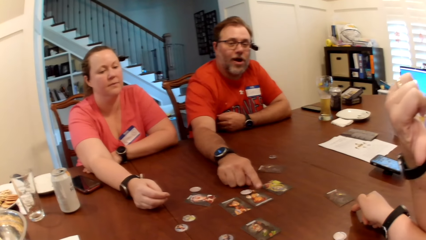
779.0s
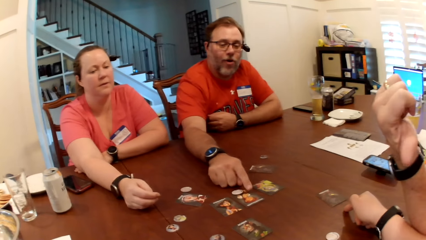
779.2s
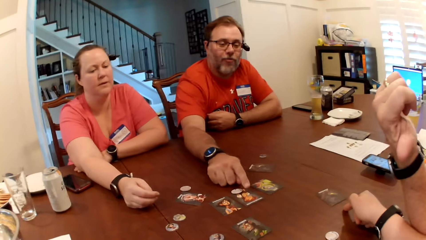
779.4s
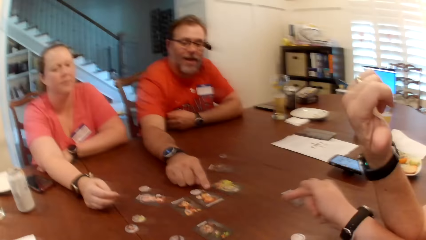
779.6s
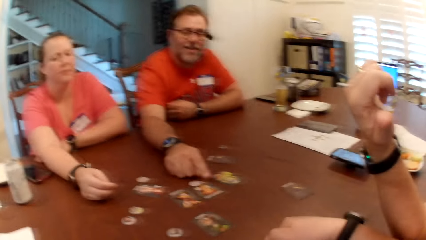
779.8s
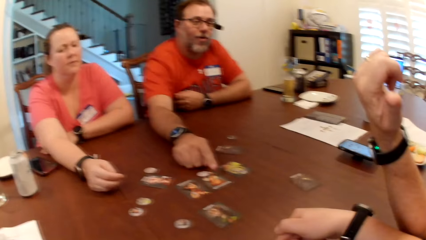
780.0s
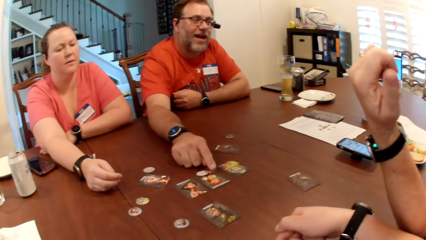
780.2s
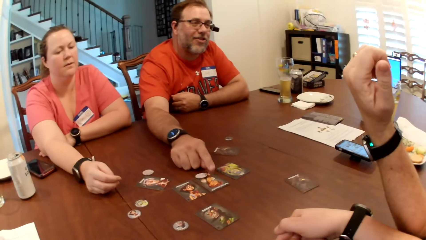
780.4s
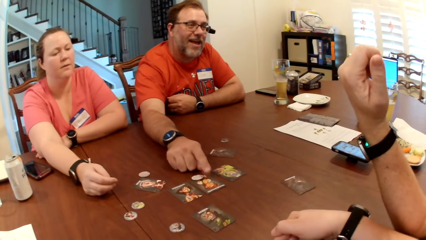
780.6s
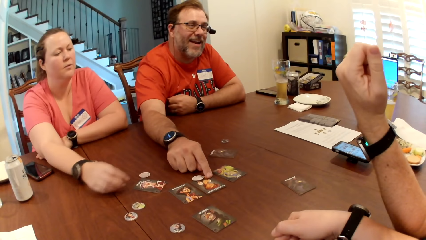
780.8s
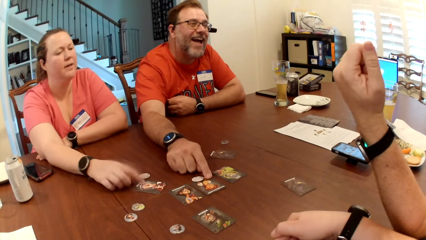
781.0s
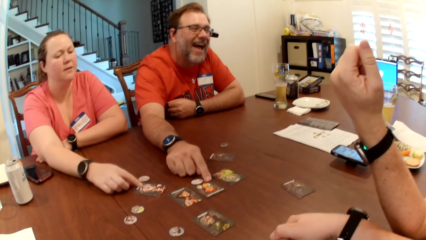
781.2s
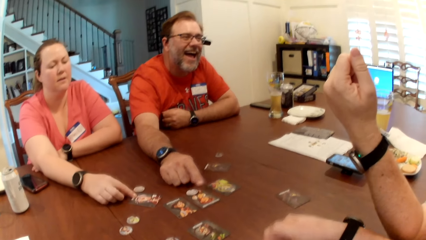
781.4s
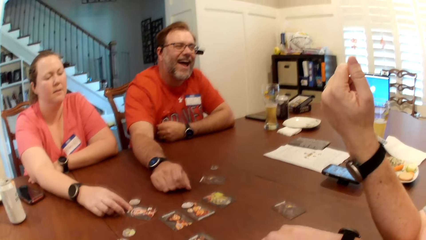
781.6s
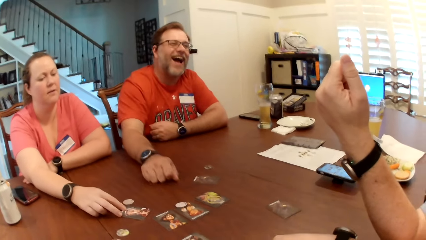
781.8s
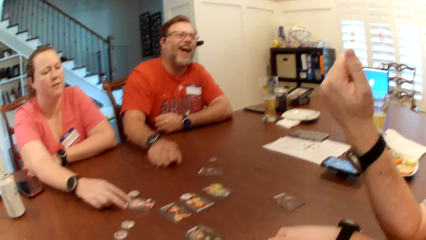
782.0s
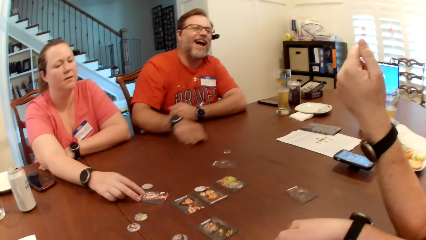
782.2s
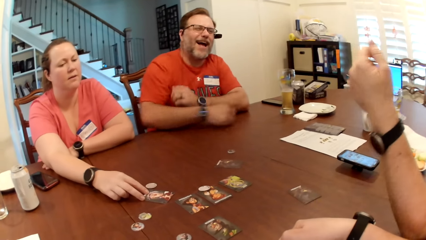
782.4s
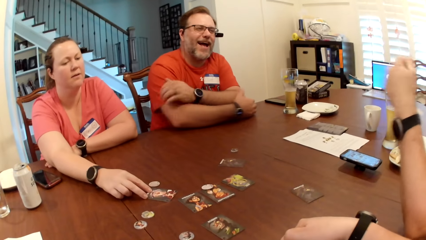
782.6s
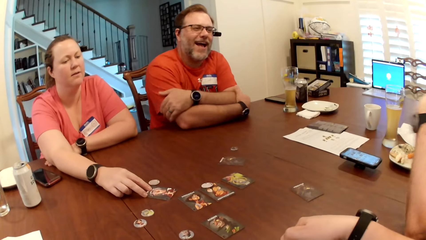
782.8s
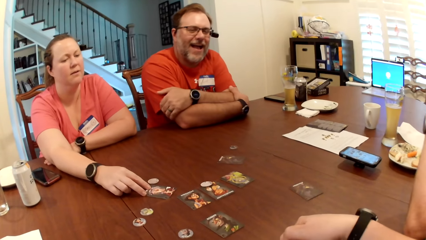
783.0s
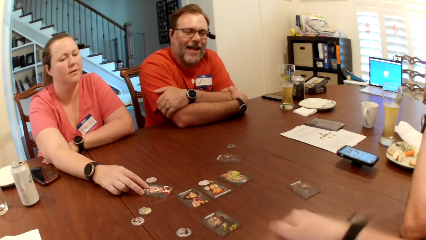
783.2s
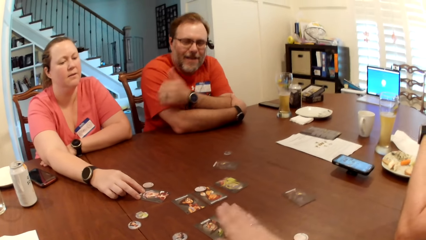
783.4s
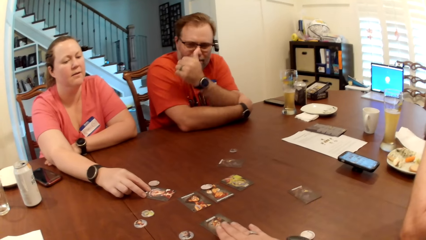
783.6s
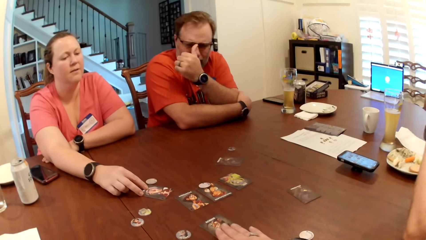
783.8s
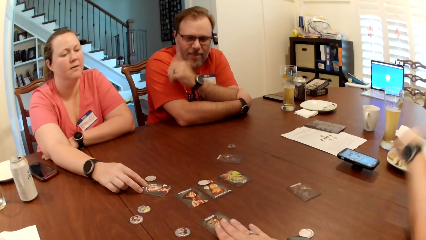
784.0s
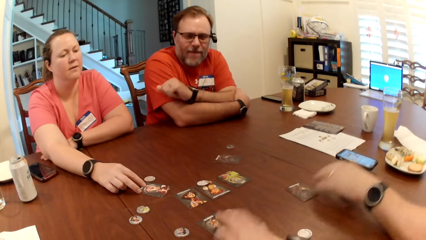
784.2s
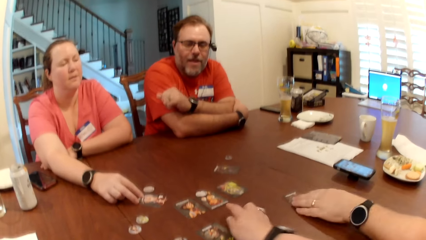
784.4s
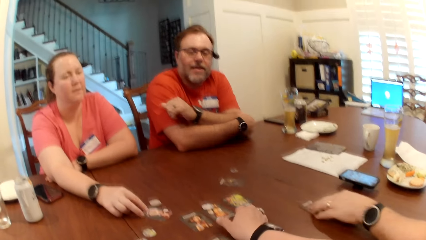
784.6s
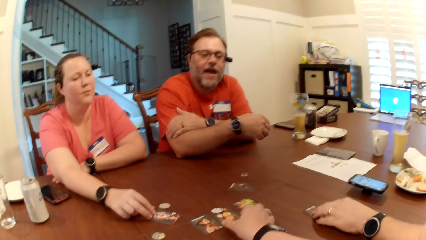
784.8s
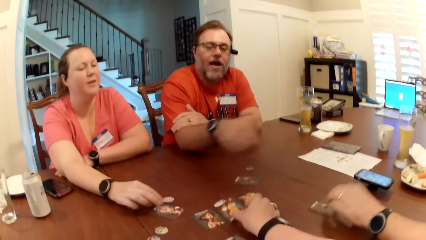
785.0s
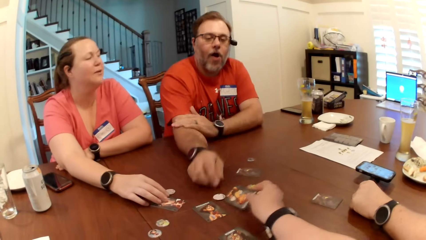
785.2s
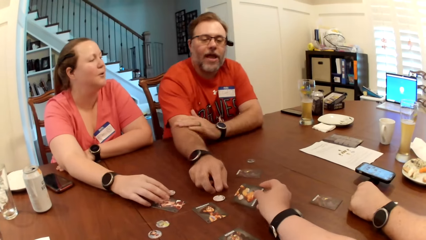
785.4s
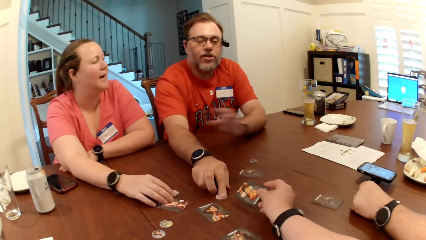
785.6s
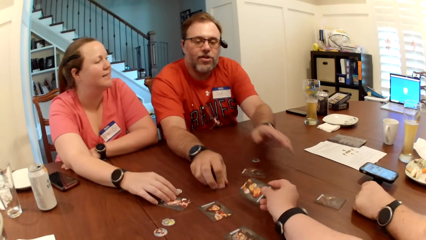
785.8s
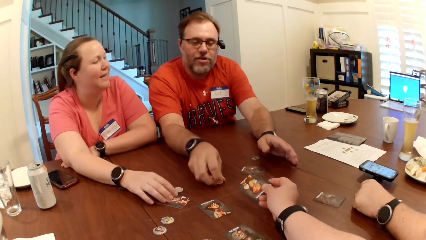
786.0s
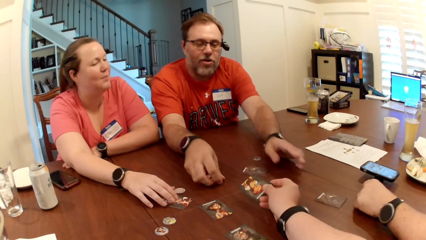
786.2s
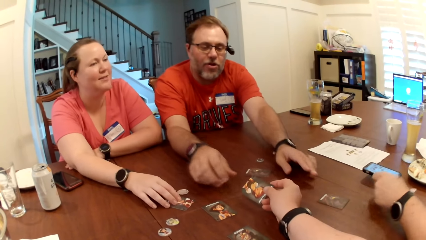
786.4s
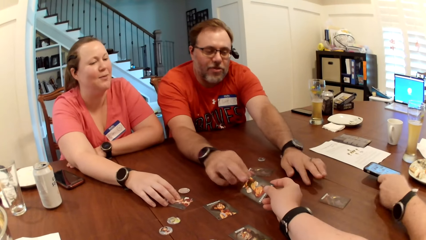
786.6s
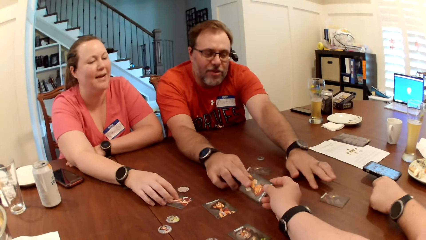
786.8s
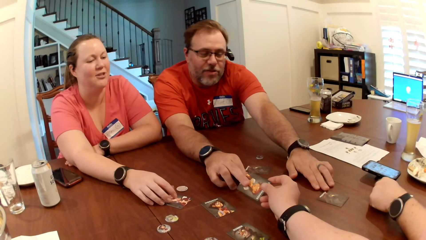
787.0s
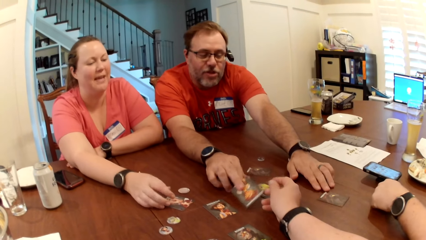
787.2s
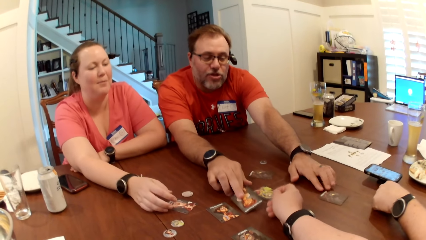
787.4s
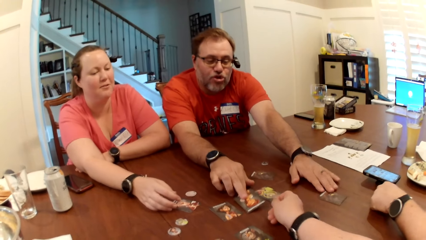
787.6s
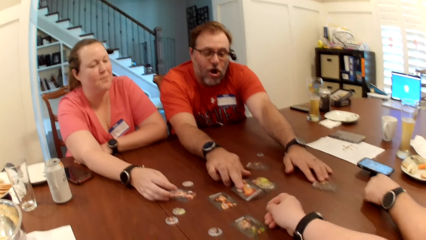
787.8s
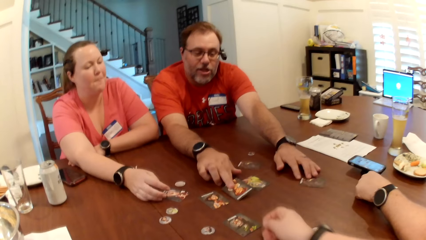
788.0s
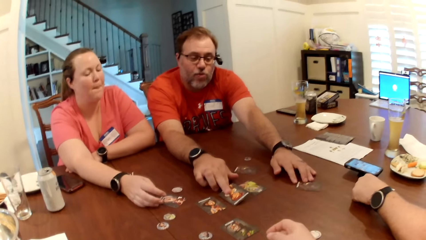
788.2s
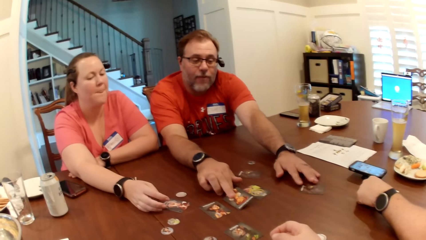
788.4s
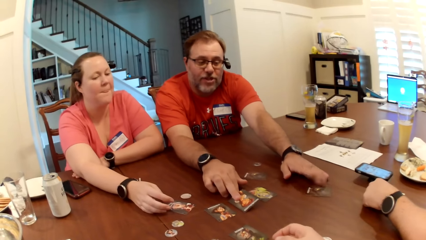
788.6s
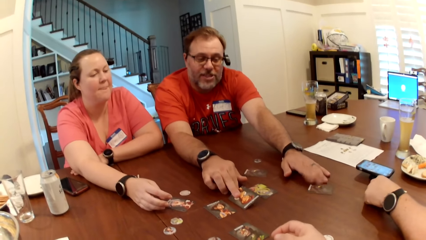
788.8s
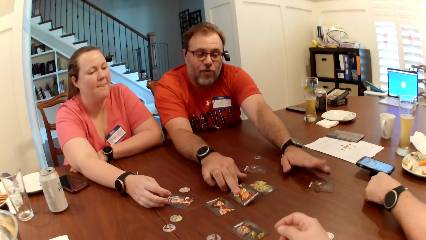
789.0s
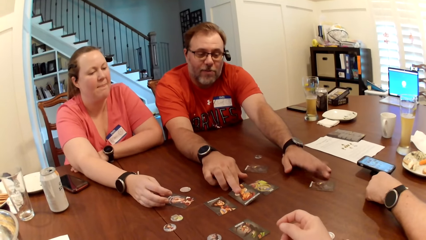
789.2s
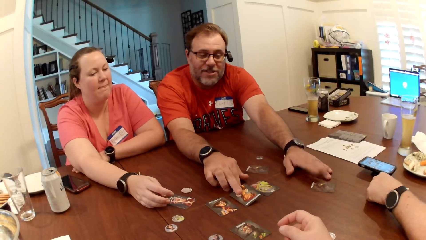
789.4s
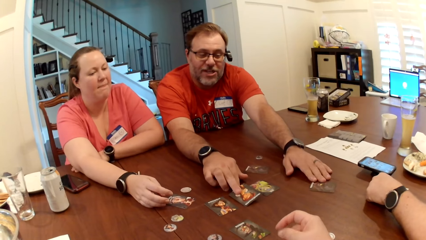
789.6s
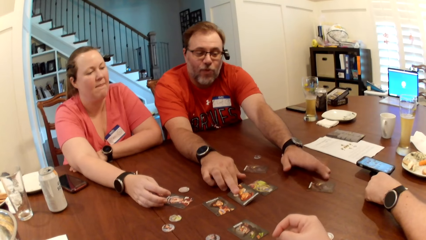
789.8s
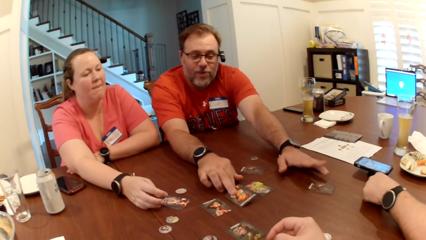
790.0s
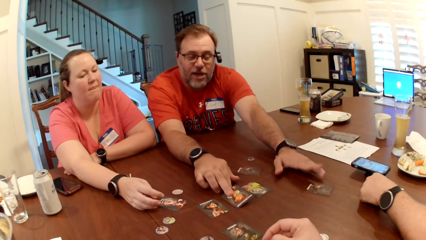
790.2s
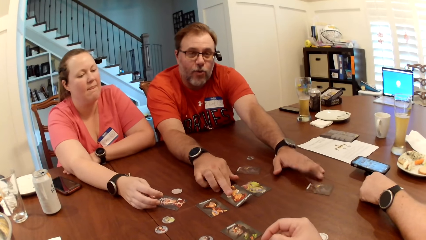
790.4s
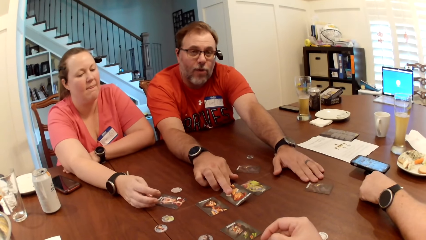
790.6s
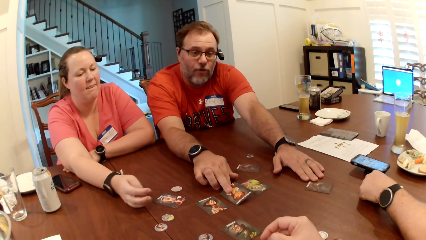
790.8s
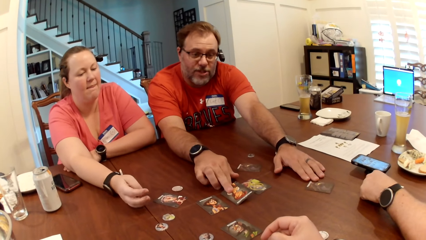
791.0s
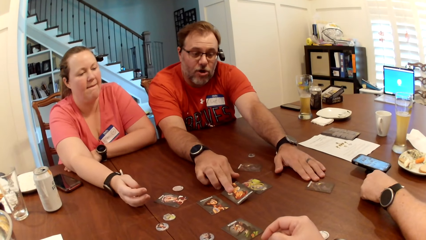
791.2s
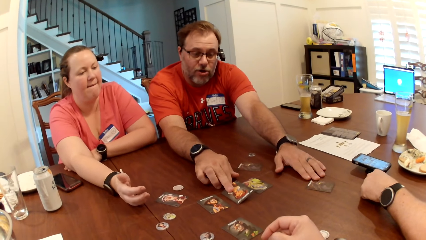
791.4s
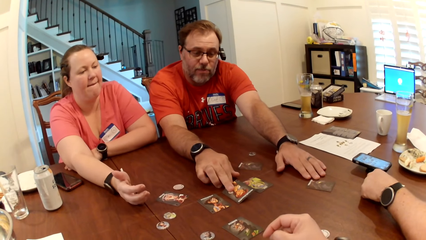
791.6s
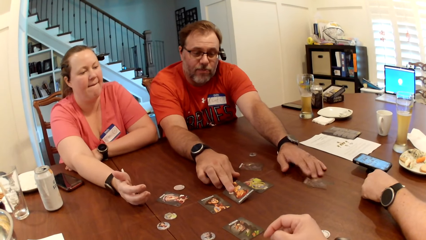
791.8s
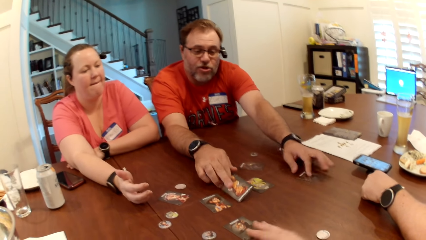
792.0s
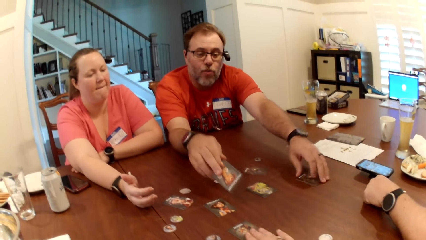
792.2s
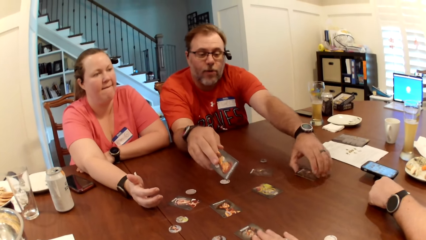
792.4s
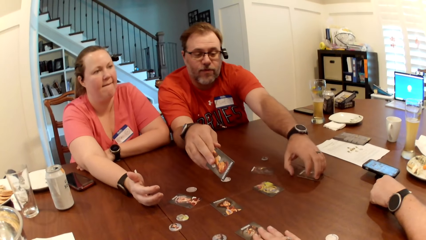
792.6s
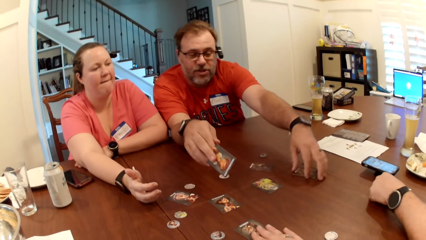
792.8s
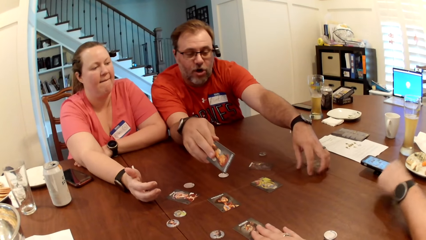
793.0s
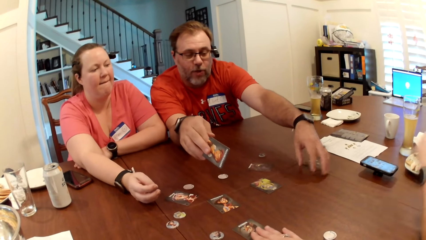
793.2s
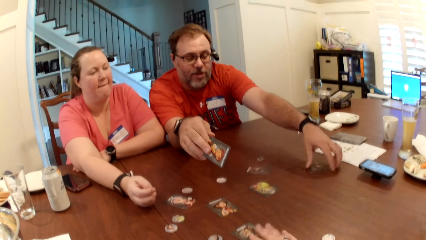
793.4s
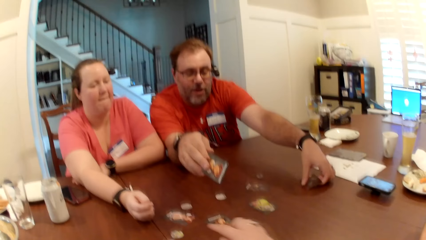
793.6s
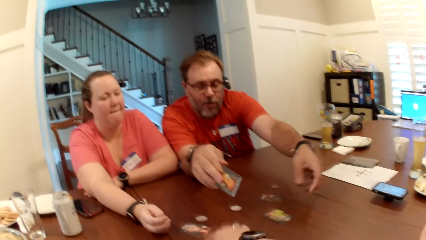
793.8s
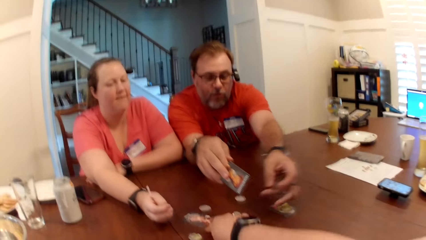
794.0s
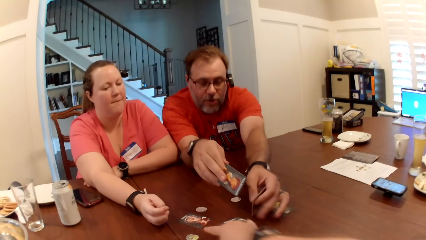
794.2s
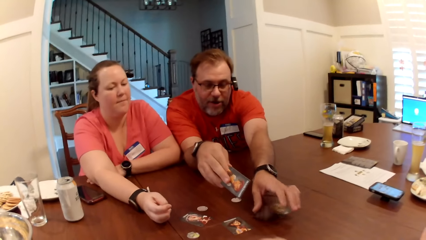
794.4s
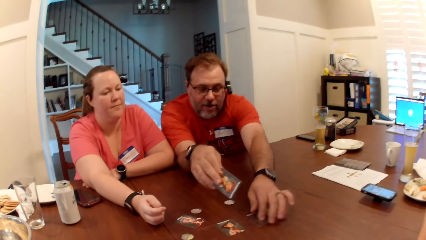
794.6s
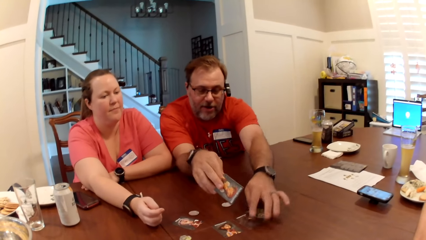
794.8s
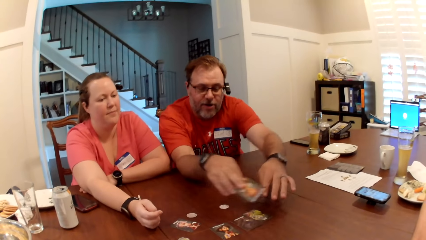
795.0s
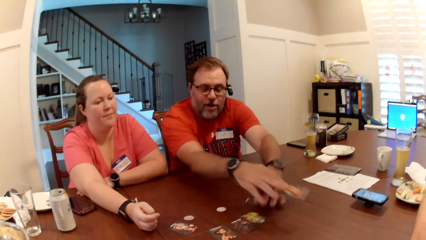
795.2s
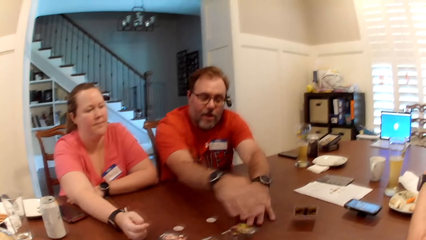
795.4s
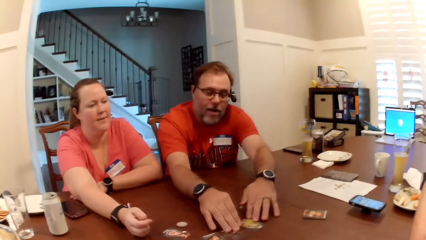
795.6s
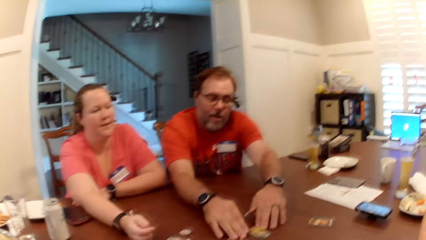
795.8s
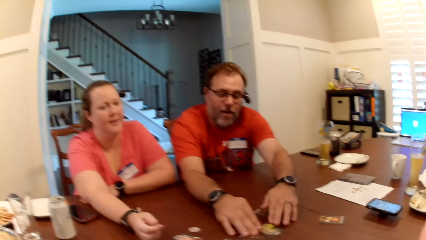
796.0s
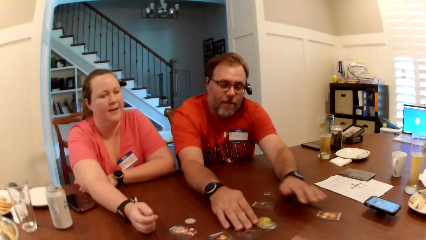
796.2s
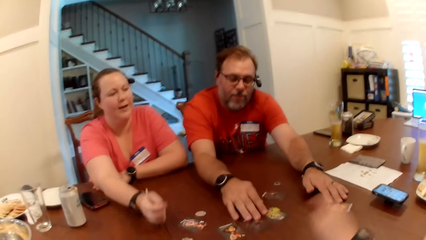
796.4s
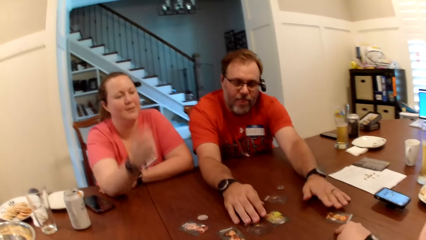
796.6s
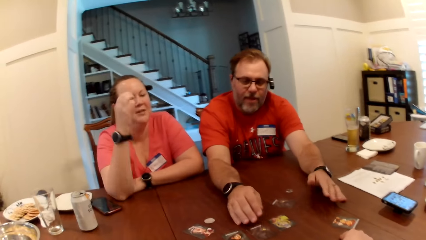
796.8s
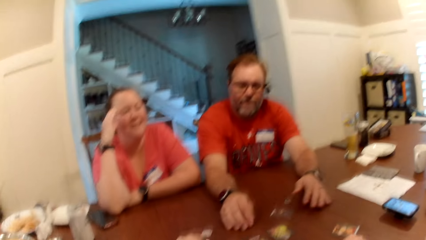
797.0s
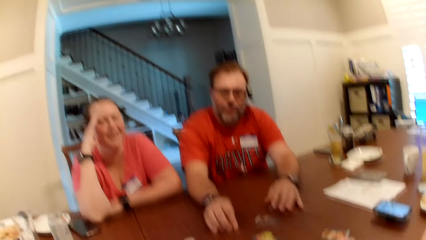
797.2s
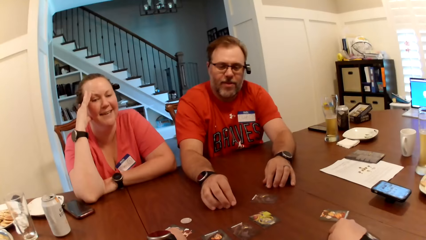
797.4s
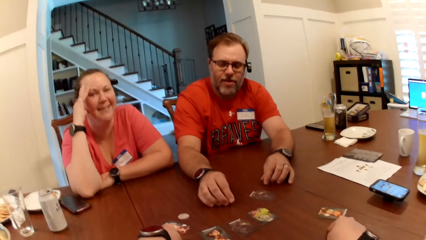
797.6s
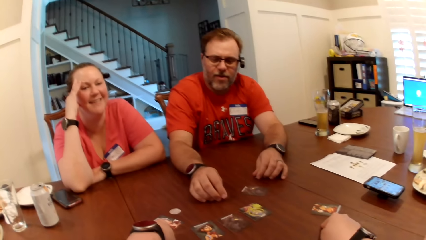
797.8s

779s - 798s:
A man points to the camera wearer with his left hand. A person moves the hands. A woman touches the card on the table with her right hand. The camera wearer taps the card on the table with her right hand. The man shifts the card on the table with his left hand. The camera wearer picks up the card from the table with her right hand. She moves the card. Another man shifts a tile on the table with his right hand. The other man takes the card from the camera wearer with his right hand, pulls the card on the table with his left hand and taps the card on the table with his right hand. Another person moves the card. The other man picks up the card from the table with his left hand, puts the card in his left hand on the table, throws the card in his left hand on the table, touches the cards on the table with his right hand and shifts the card on the table with his left hand.
